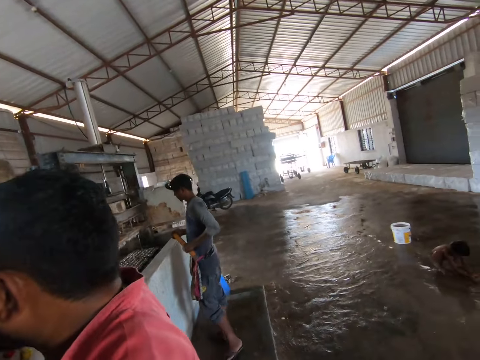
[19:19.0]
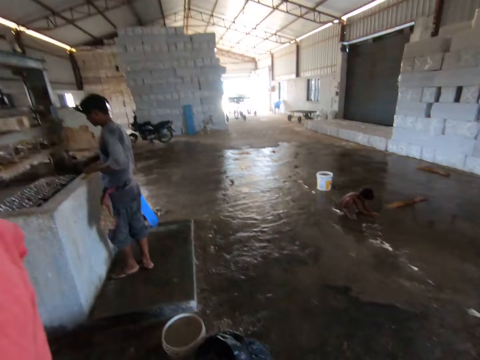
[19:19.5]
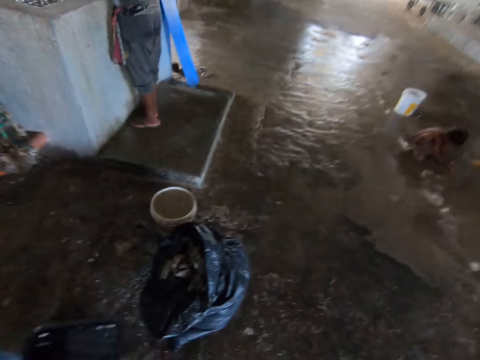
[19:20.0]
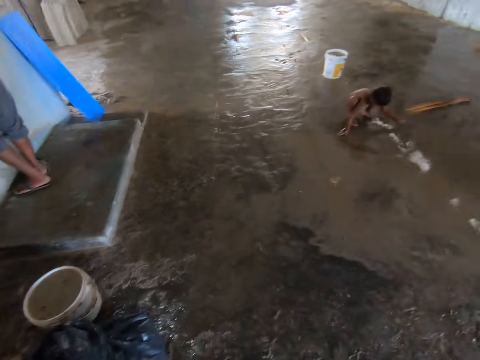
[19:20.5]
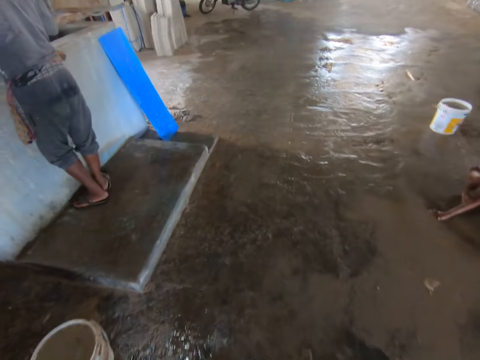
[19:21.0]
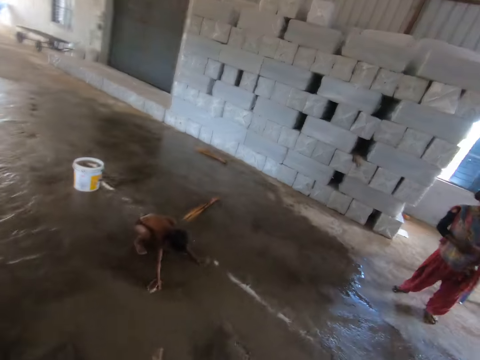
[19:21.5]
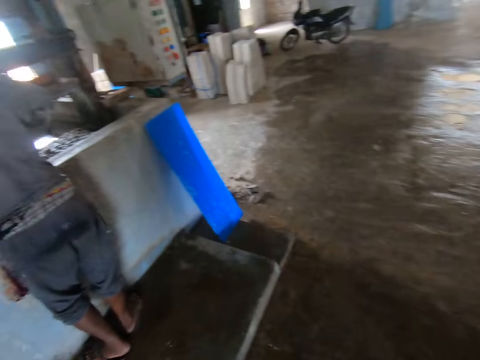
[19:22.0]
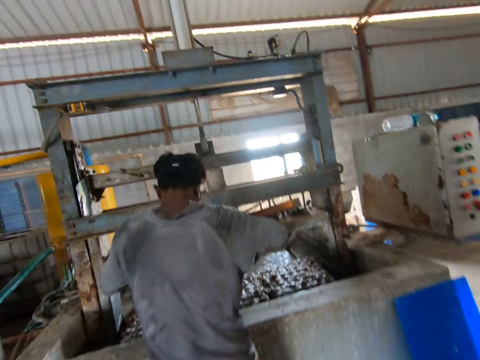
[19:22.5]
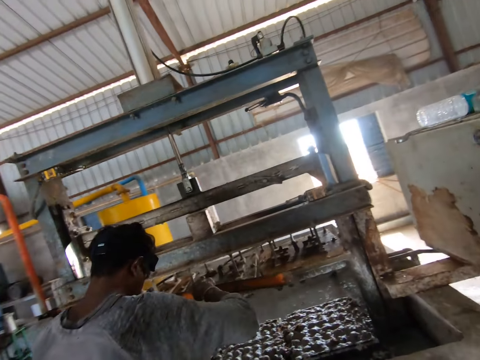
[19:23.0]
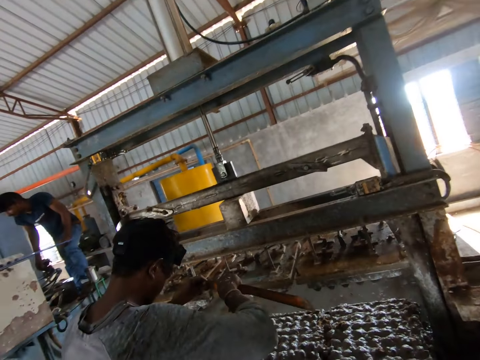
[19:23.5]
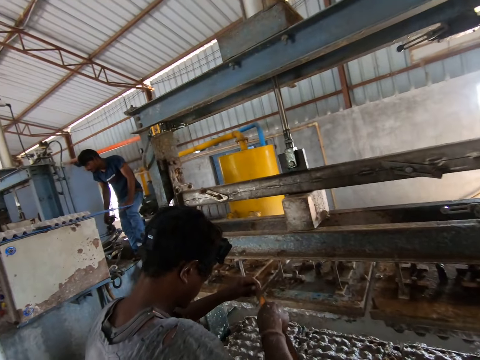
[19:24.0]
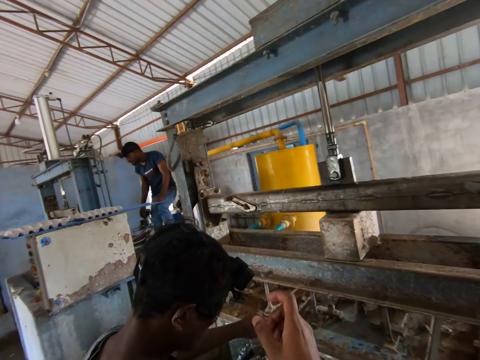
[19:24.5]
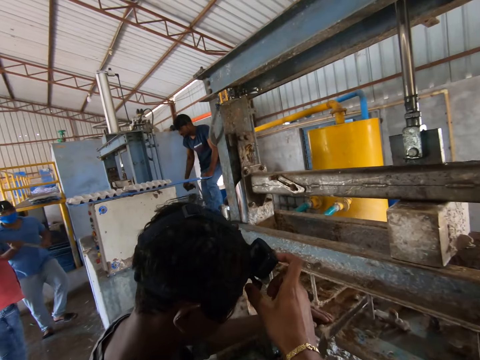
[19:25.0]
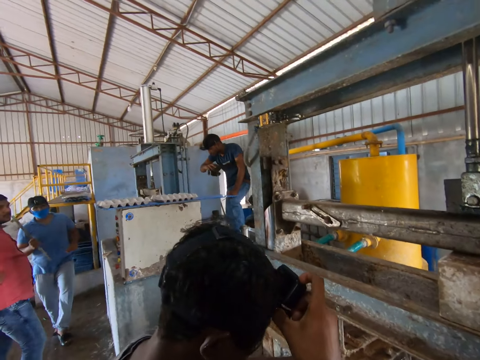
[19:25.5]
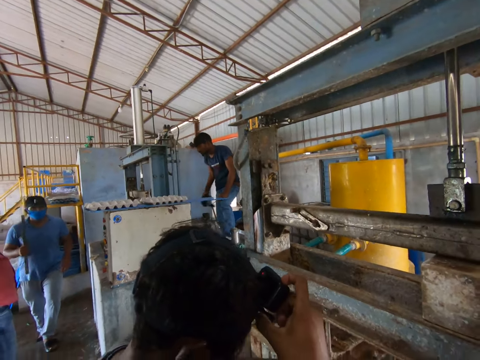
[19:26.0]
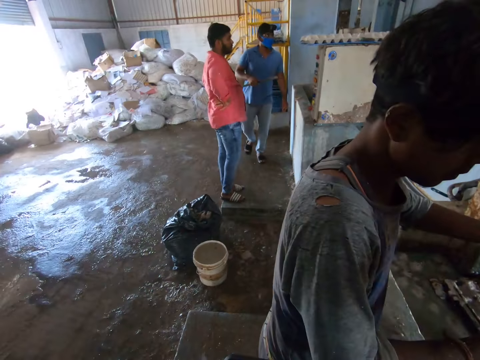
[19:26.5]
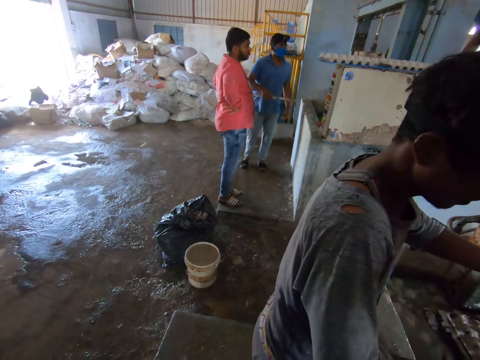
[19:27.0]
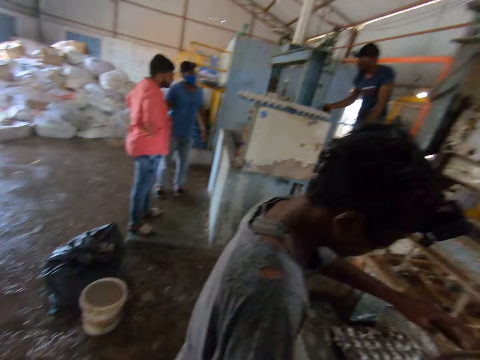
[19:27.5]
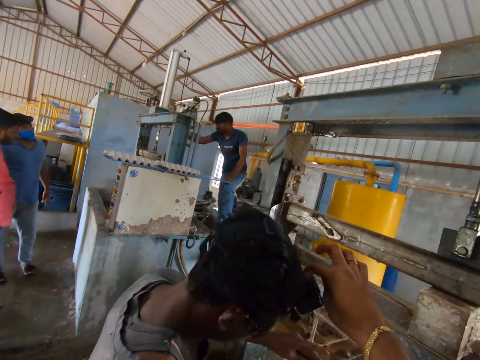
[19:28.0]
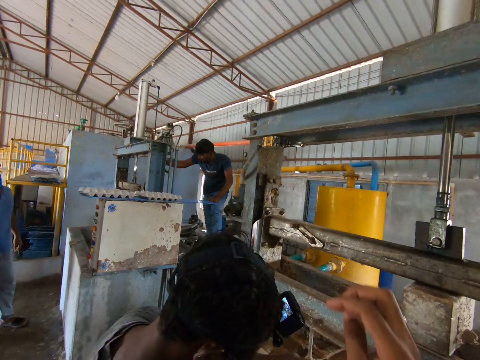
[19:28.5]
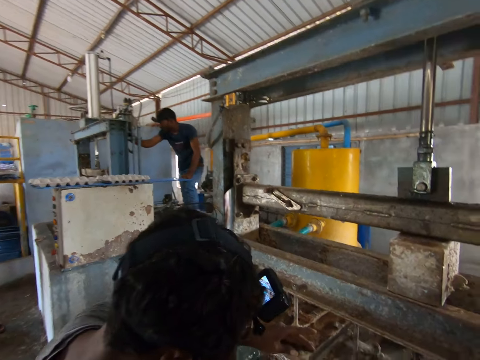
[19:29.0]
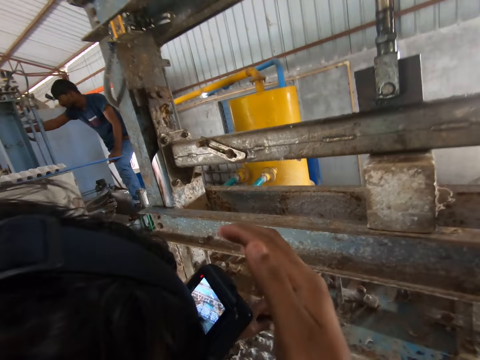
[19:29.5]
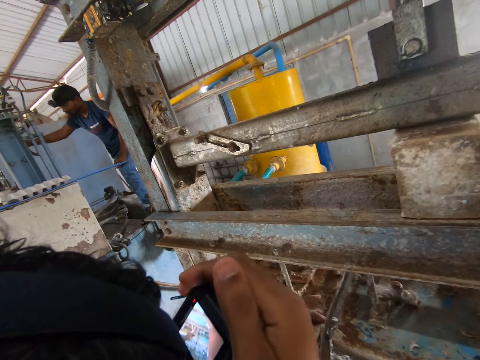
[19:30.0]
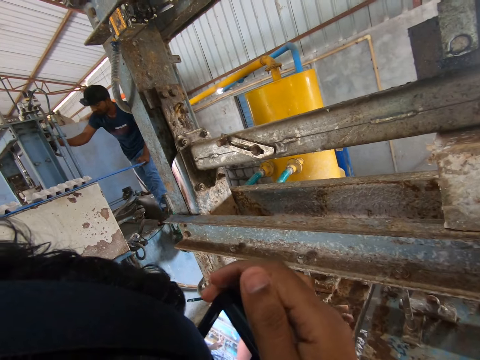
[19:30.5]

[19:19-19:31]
The camera wearer walks around the work place. They look around the room. They converse with a person and adjust the camera for the person.

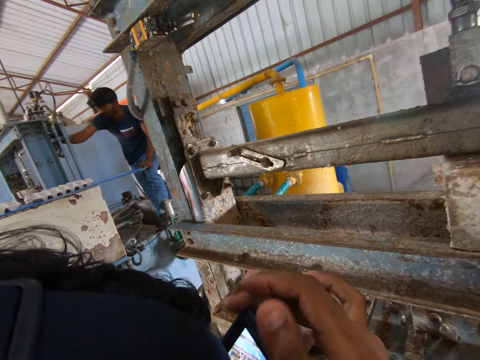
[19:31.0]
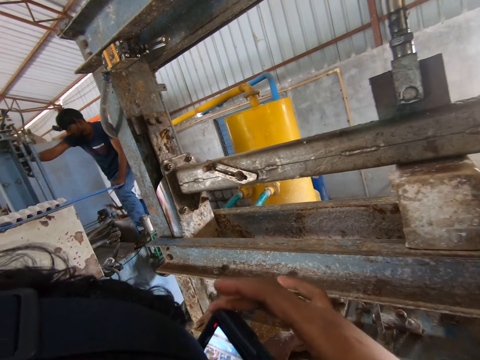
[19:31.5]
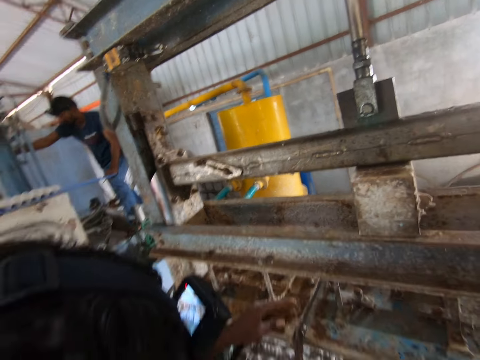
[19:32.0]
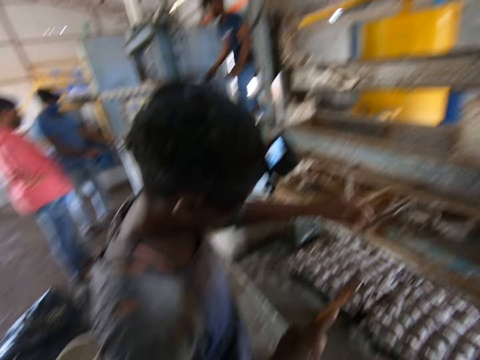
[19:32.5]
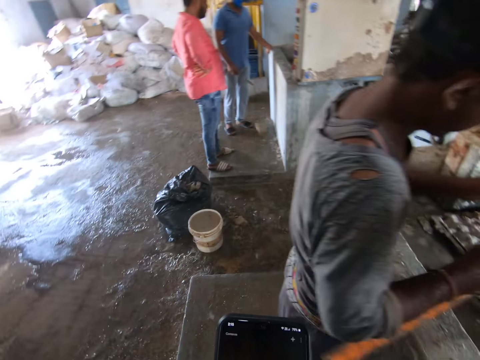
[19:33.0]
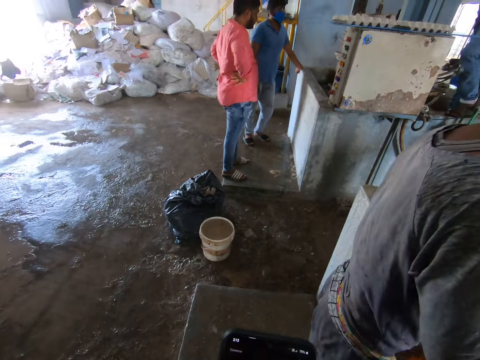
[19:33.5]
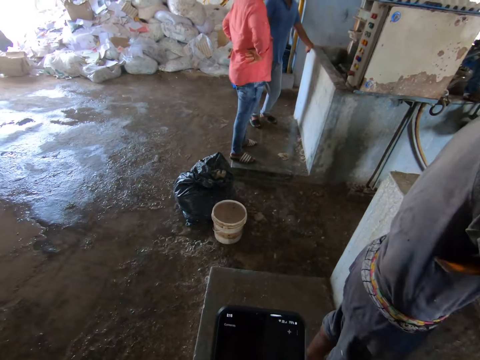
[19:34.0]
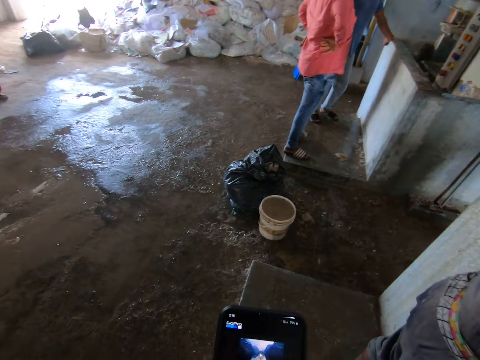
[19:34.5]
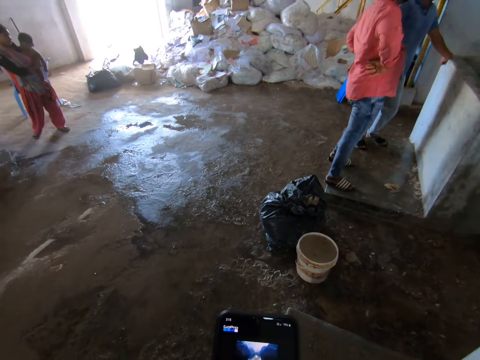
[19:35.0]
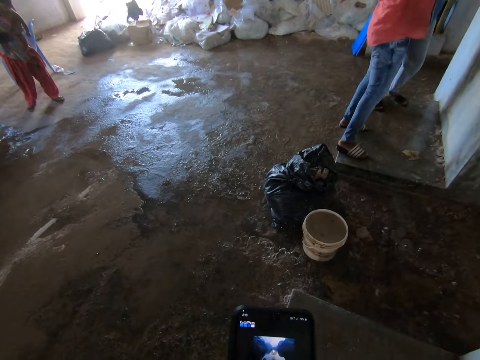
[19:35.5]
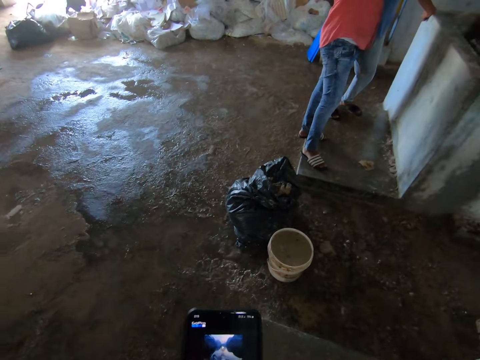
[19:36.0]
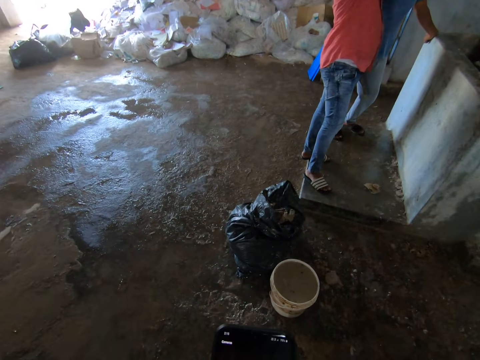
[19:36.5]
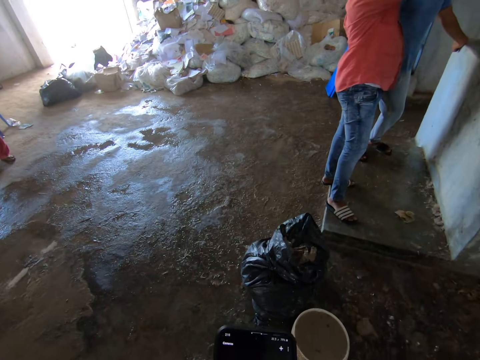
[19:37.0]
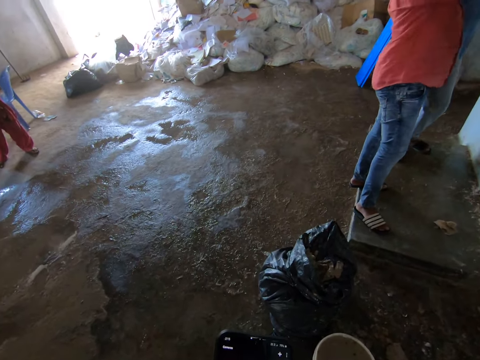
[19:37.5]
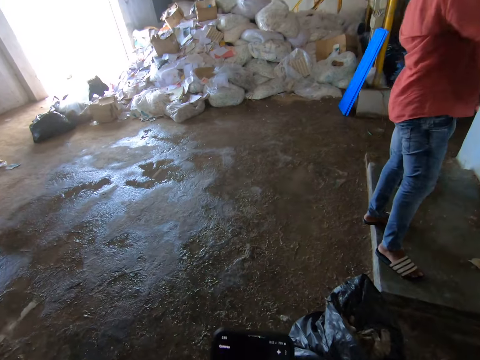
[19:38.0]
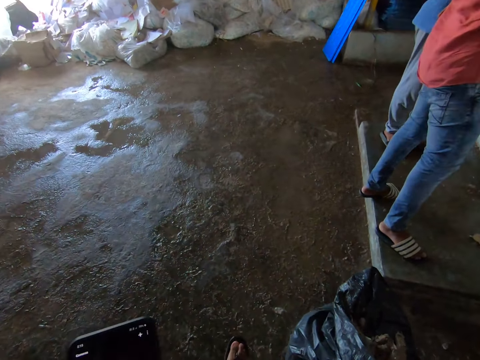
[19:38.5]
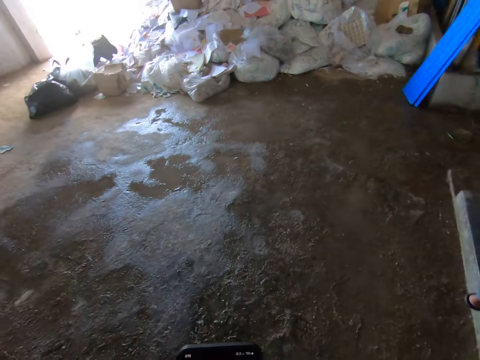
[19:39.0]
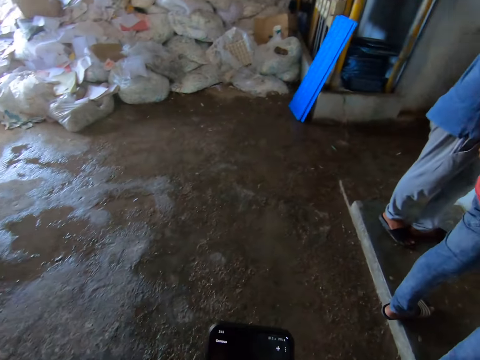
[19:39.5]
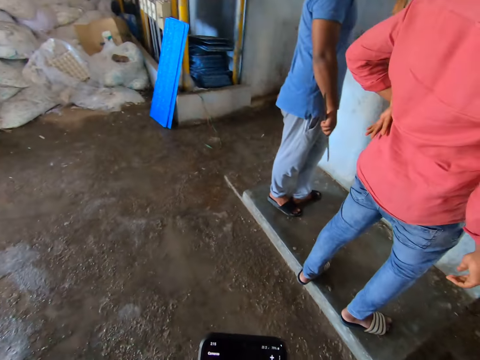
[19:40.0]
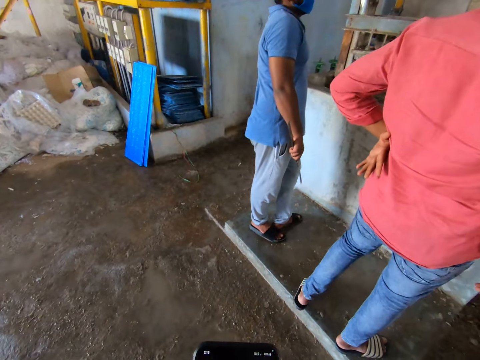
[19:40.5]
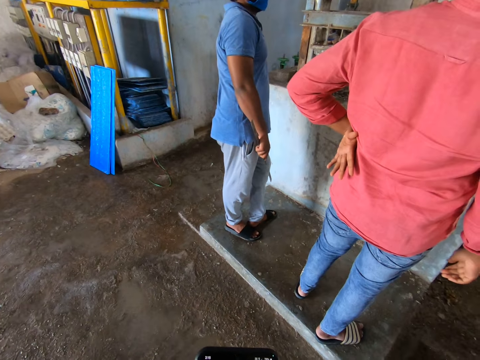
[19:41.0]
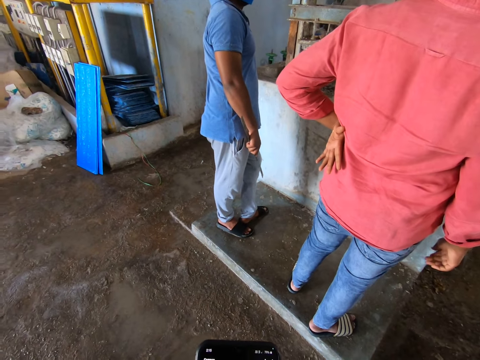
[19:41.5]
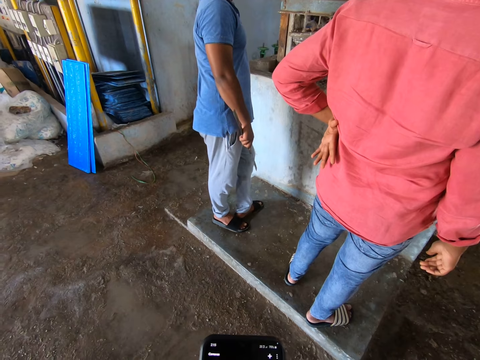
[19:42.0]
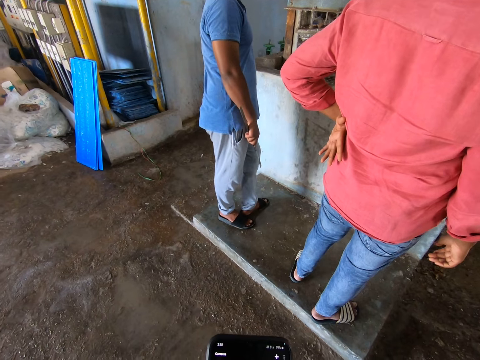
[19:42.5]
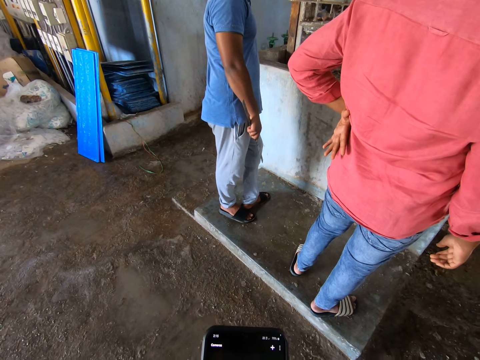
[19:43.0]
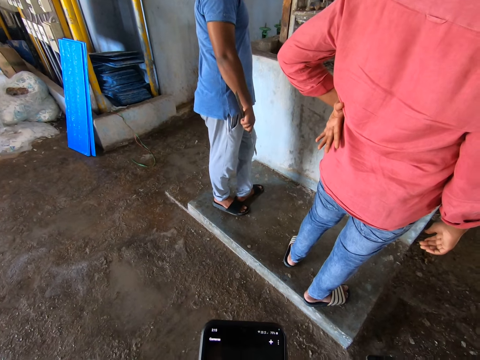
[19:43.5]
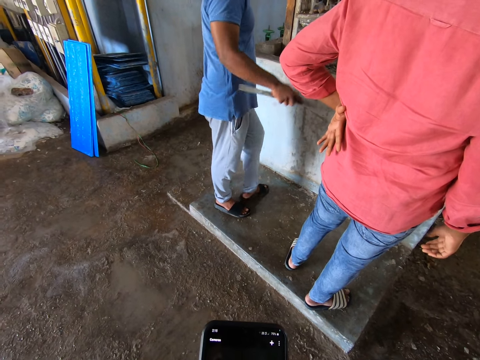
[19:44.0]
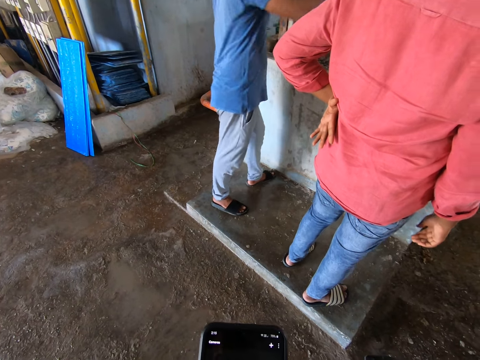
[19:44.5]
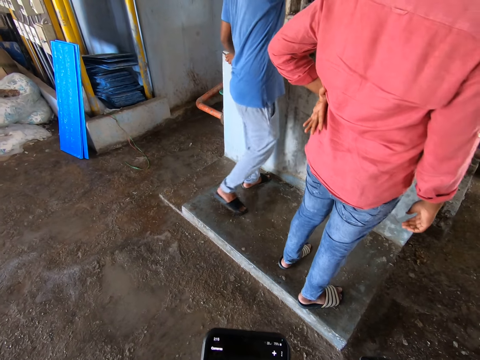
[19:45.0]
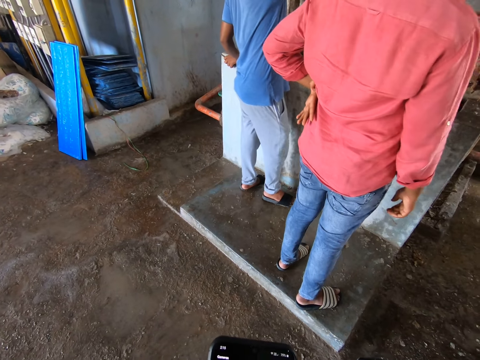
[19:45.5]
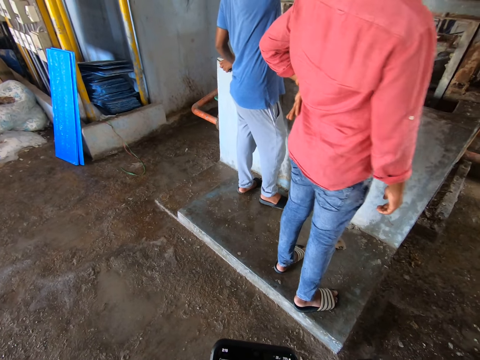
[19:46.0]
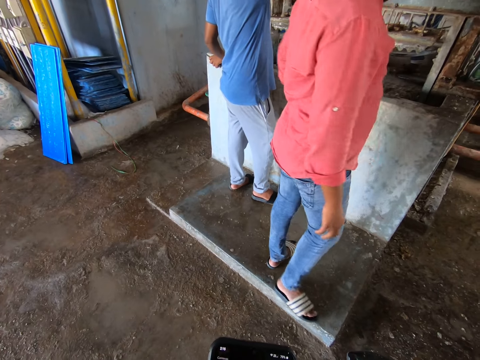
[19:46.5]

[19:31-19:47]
The camera wearer uses a mobile phone. They walk around the work place. They walk on the floor. They look around the room.
